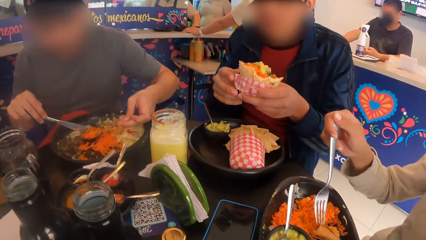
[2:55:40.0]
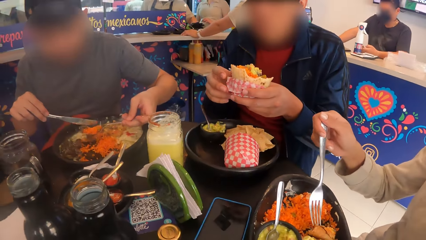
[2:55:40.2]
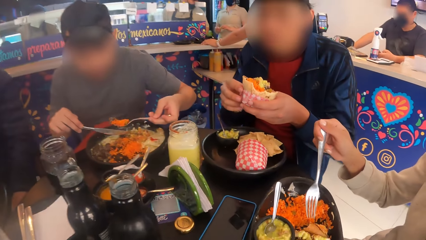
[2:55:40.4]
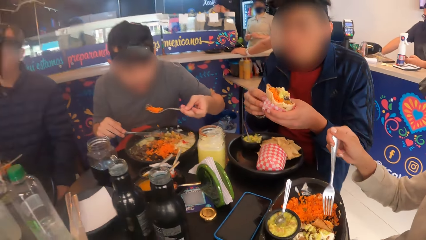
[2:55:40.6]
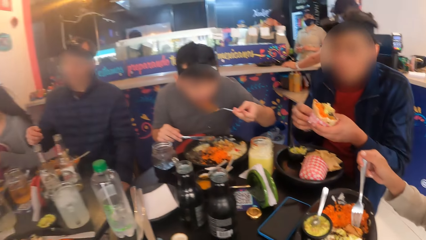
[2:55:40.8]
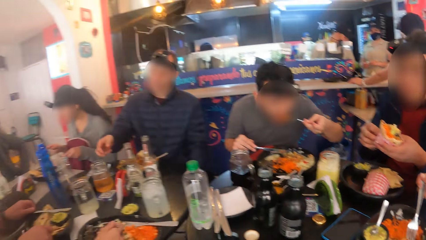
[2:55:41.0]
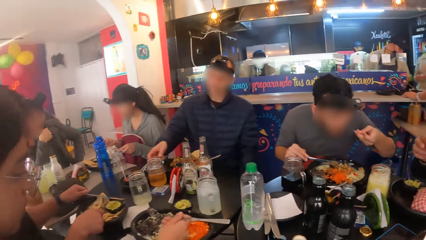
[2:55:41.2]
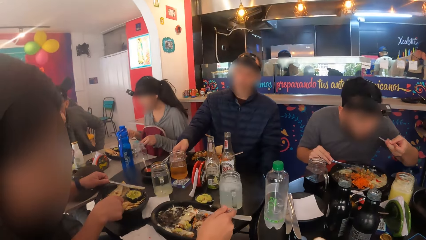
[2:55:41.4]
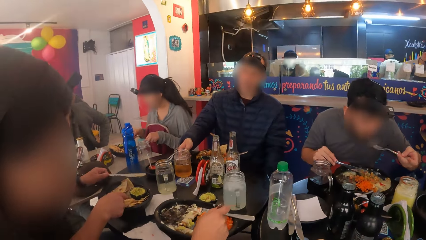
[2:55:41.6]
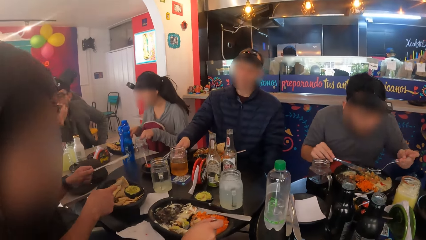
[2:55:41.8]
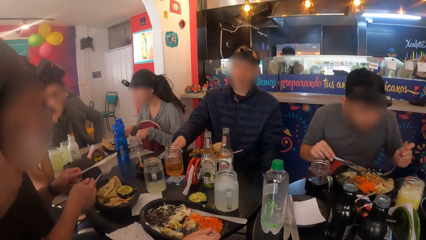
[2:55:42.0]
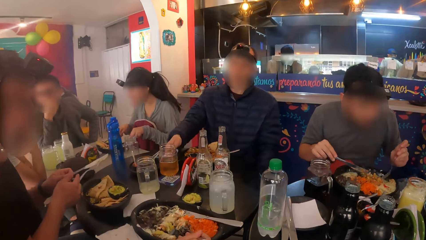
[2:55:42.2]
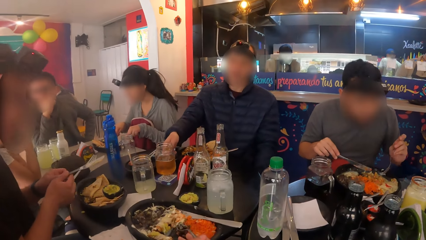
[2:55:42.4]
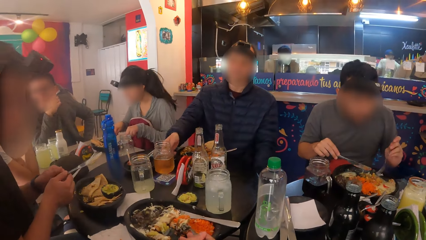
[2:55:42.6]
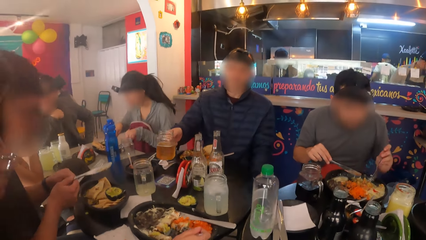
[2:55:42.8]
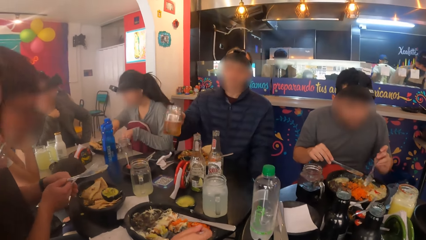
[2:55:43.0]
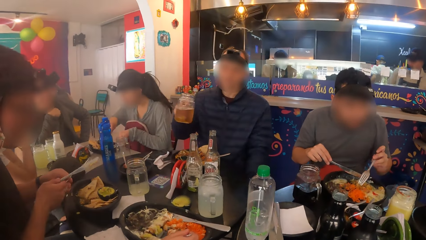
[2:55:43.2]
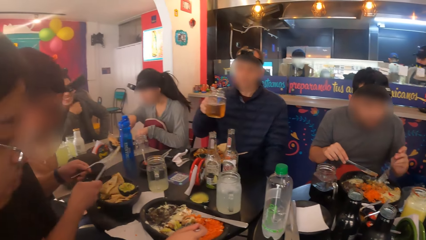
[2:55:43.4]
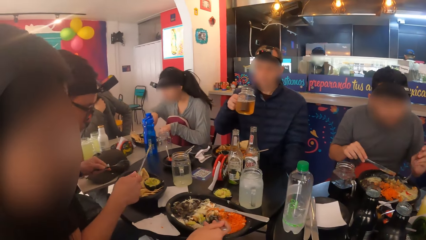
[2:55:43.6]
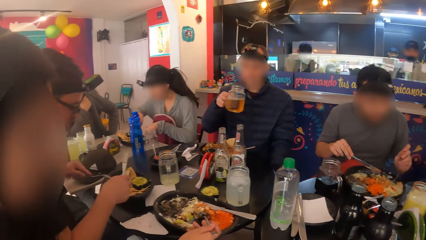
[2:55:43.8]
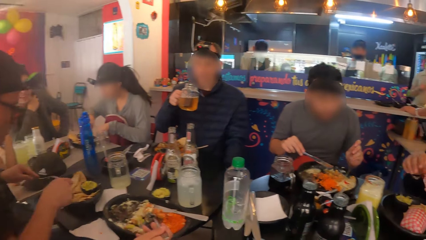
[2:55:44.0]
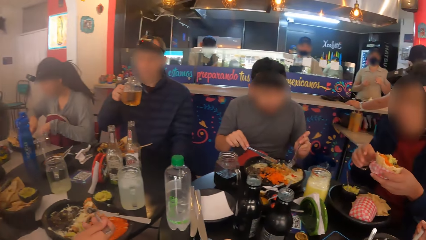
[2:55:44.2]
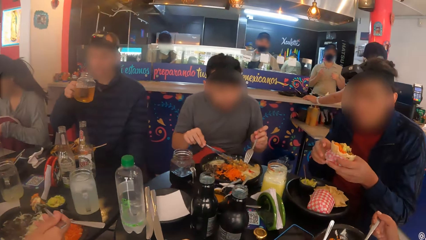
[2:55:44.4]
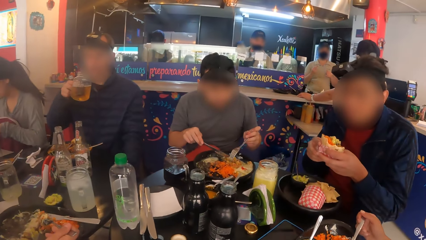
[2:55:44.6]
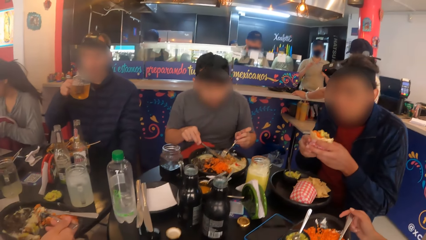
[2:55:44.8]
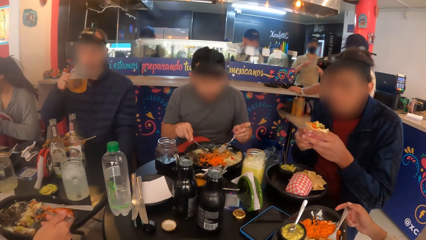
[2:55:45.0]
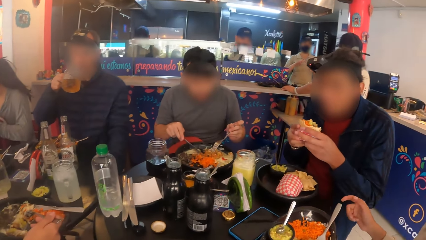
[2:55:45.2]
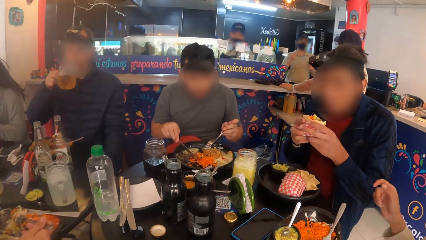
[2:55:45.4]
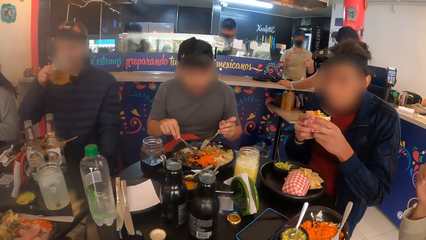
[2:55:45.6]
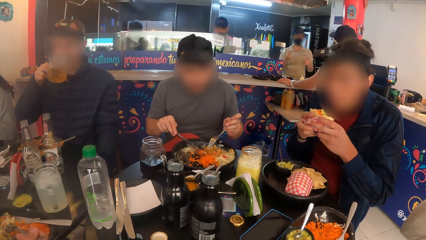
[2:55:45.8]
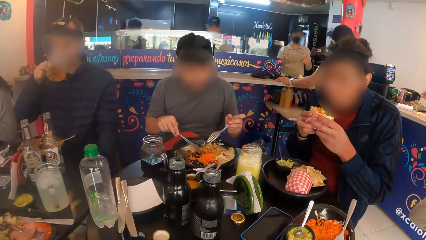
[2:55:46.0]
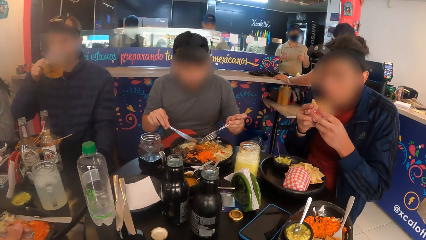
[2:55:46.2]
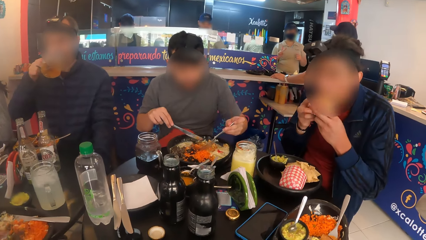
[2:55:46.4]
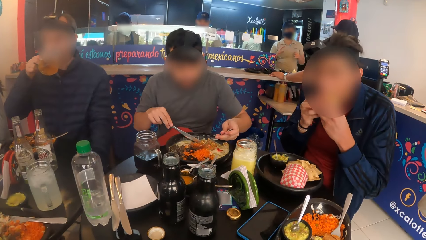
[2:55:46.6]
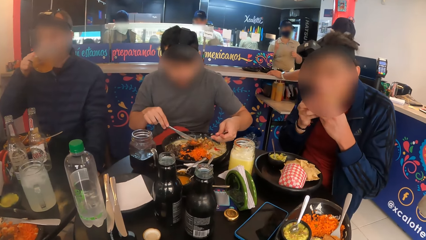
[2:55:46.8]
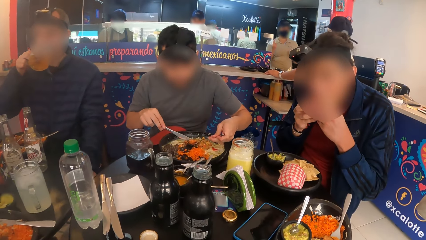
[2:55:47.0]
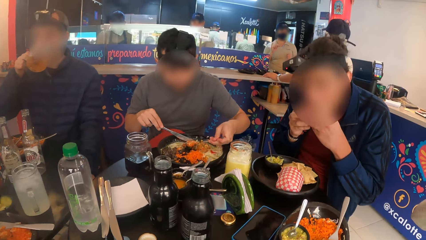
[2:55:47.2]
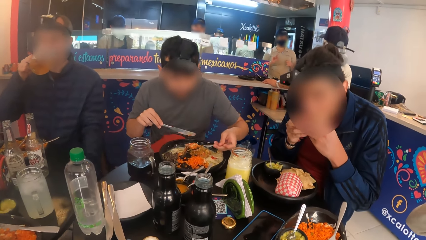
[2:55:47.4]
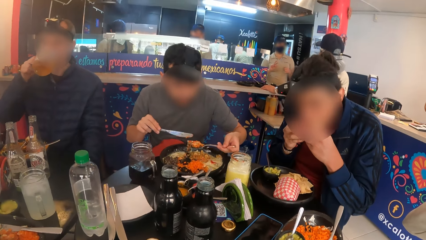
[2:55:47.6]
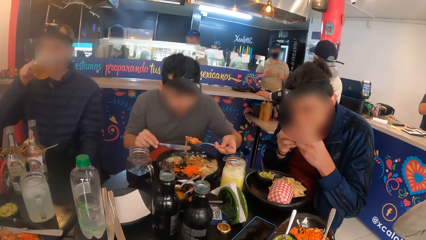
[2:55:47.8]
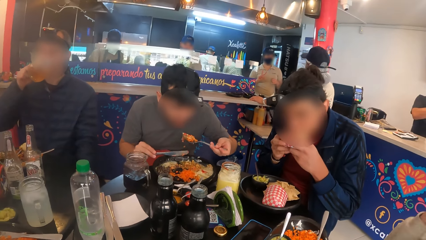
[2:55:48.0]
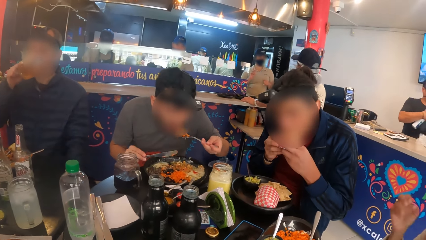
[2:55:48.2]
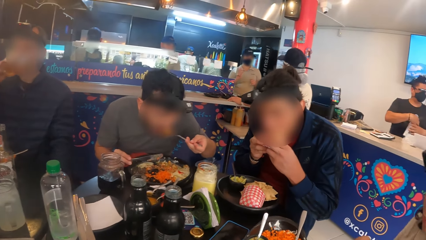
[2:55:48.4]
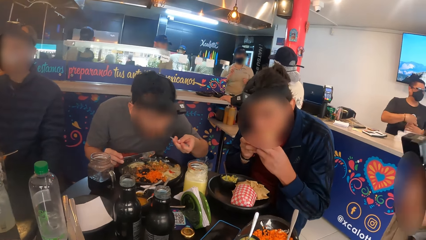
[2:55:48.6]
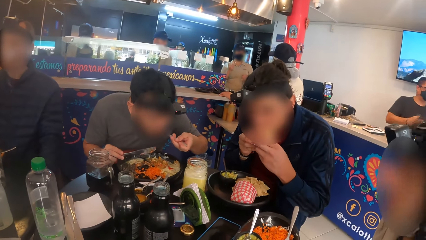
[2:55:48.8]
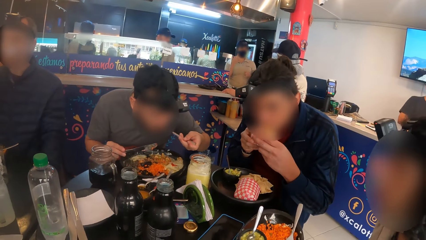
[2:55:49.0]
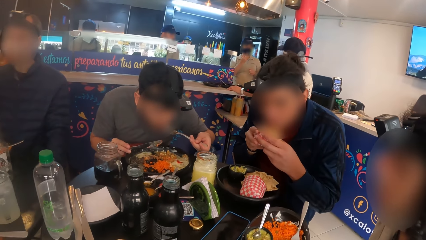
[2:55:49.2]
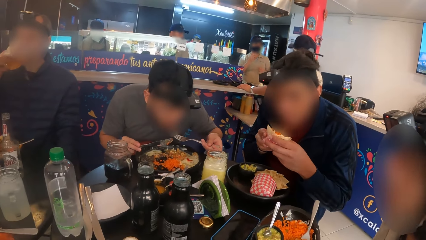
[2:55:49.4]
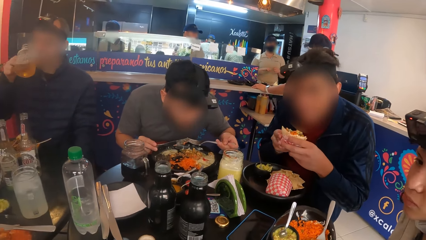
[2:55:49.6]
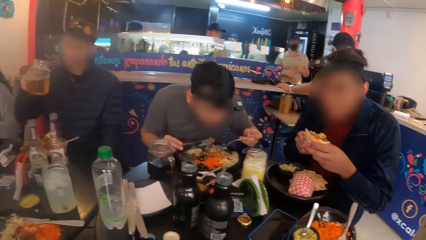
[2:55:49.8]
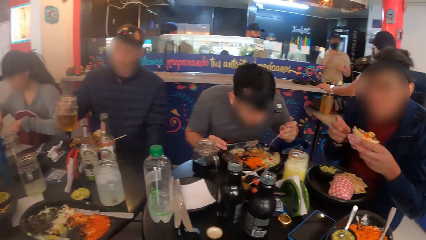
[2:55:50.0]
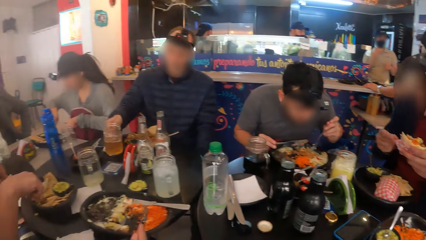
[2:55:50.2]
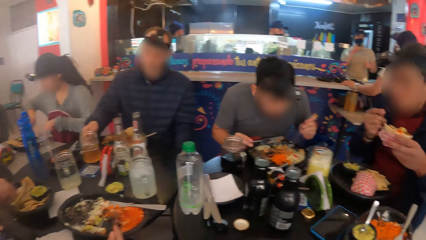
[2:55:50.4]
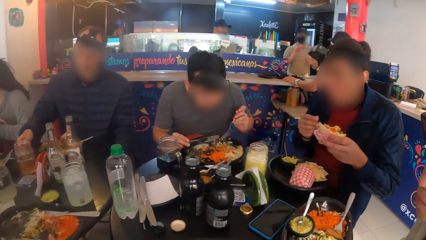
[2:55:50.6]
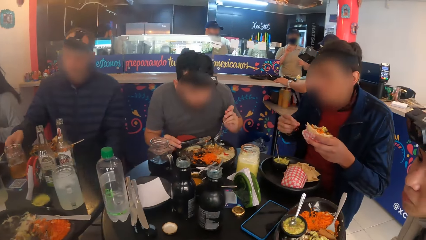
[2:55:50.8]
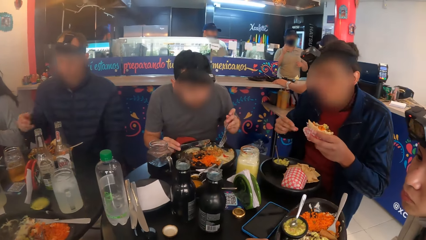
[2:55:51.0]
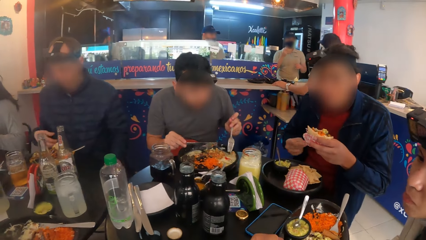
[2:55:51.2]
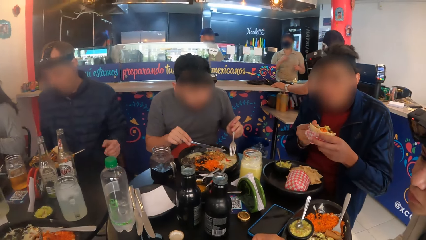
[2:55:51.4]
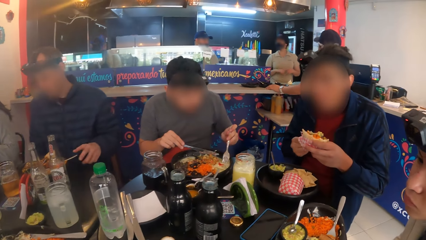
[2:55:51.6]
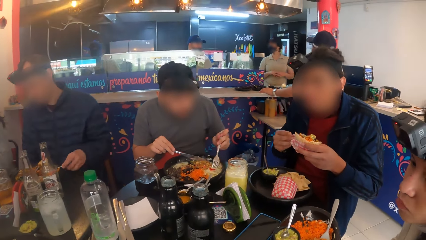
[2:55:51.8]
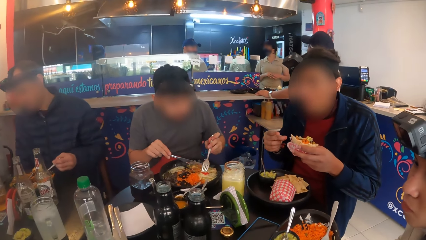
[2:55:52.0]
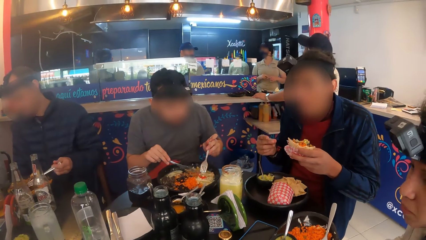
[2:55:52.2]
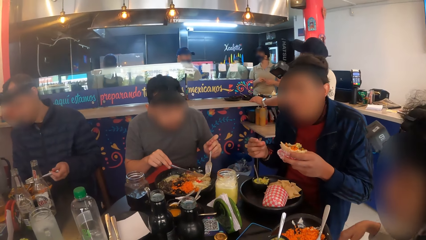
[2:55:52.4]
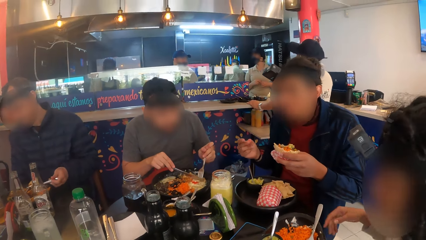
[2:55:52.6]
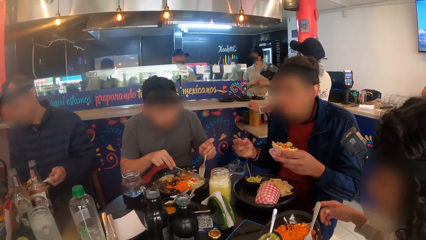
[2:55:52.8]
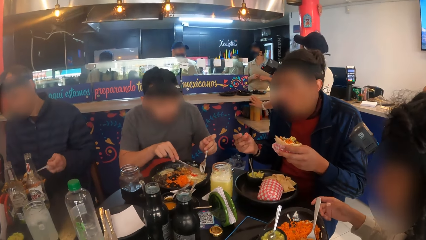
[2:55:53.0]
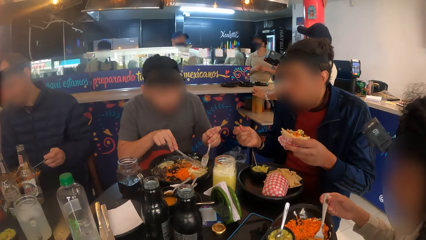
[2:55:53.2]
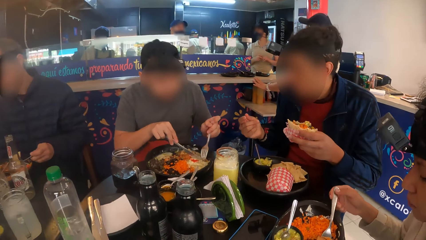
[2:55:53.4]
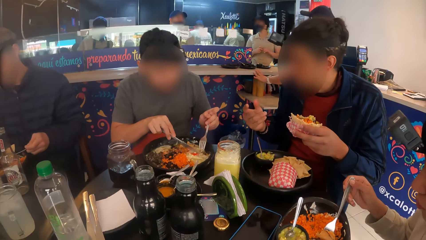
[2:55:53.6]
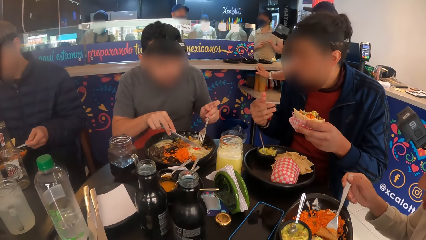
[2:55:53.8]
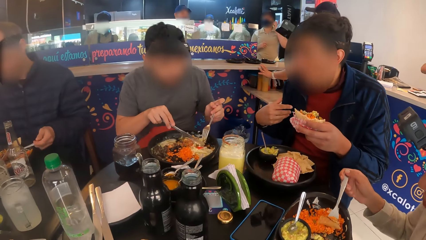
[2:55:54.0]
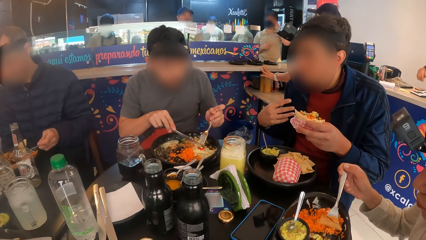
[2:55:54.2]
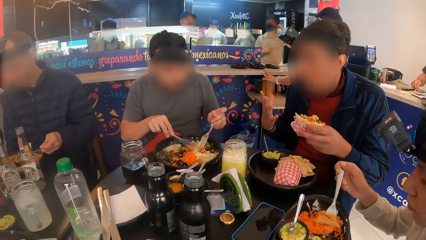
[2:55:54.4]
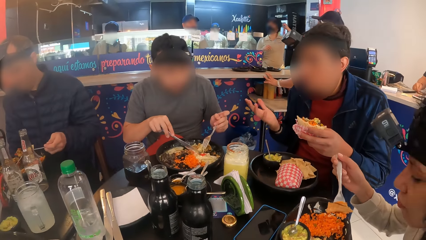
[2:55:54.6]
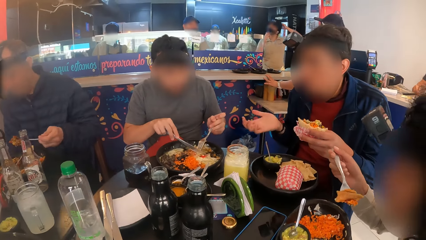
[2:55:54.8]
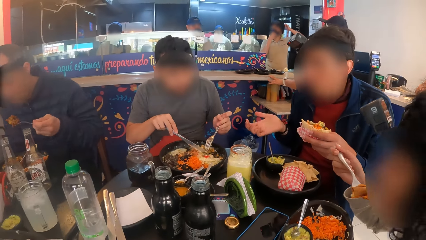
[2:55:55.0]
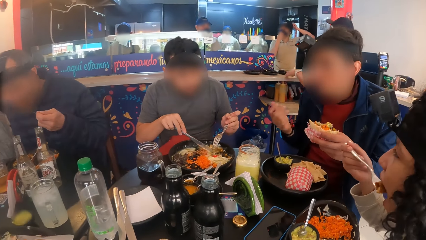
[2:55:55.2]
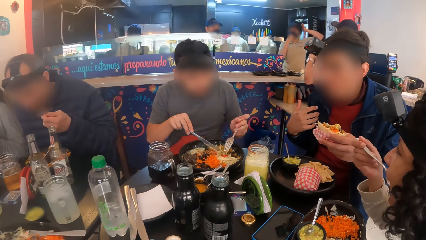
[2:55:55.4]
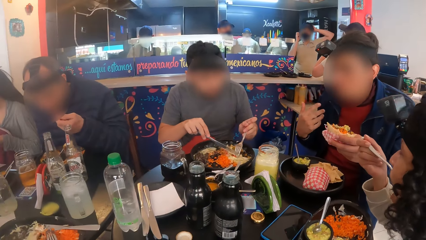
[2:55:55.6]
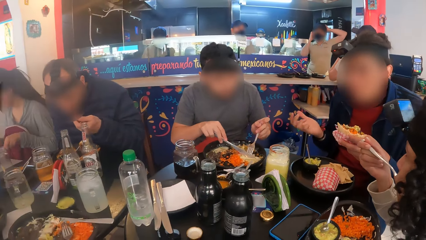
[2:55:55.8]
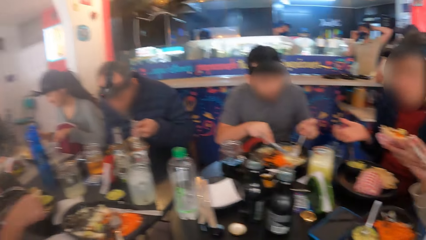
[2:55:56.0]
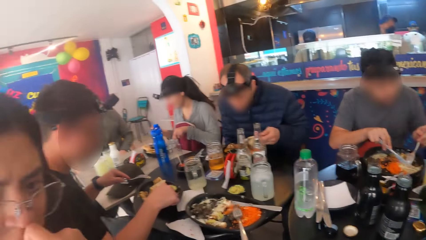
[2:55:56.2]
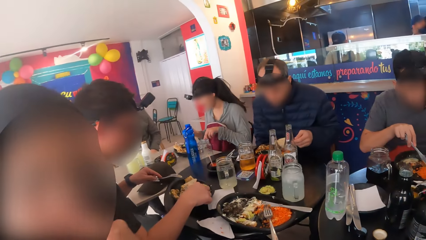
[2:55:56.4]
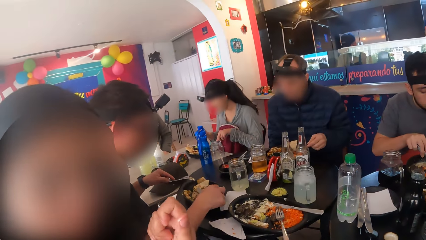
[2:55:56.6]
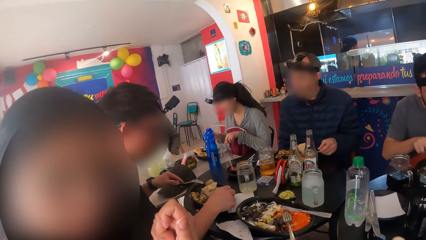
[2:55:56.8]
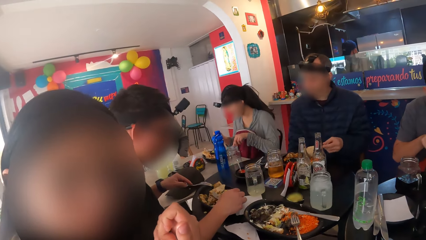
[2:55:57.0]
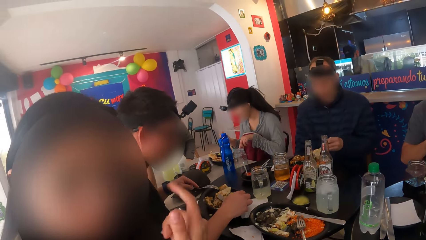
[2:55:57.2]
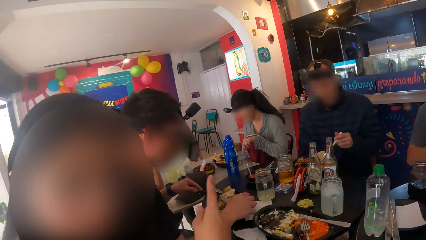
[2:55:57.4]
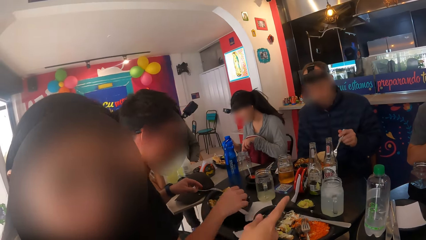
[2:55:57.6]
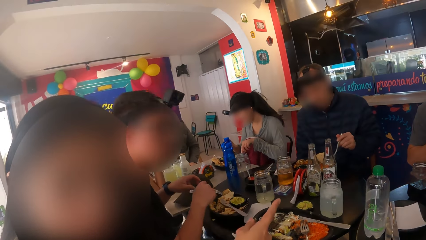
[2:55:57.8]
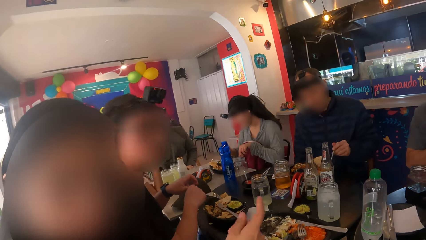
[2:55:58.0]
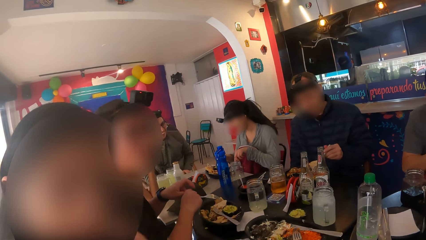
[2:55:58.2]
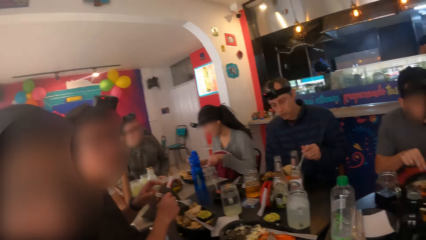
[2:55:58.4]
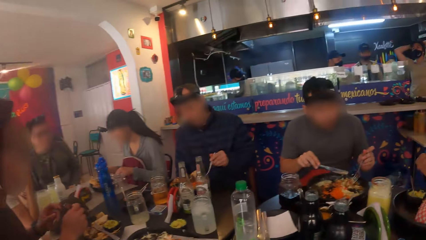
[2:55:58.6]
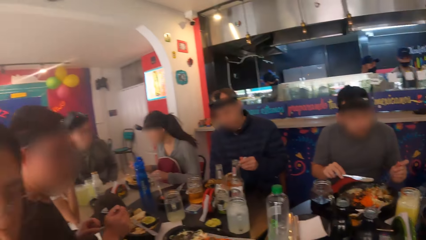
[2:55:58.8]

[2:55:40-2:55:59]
The man picks up the cup on the table with his right hand and drinks from the cup in his right hand. Another man drinks from the cup. The other man drops the cup of drink on the table with his right hand and eats vegetables with the fork. A woman eats porridge with a fork. The camera wearer interacts with another woman.
